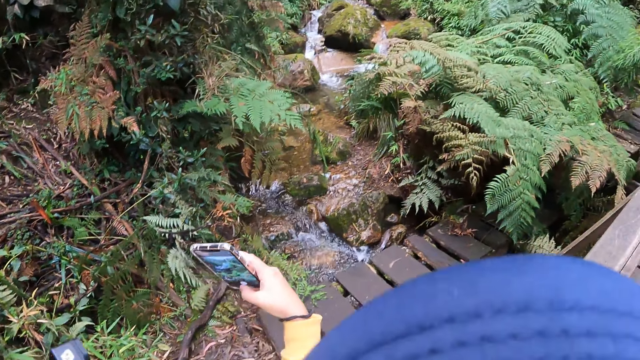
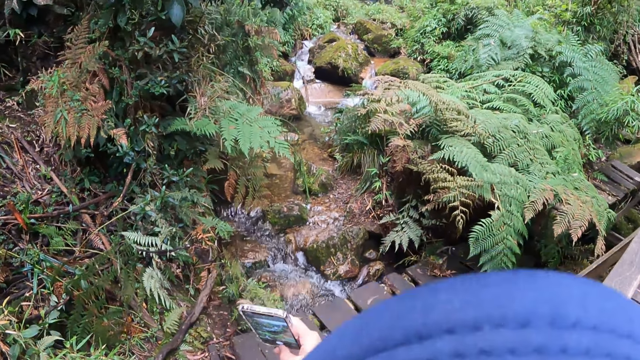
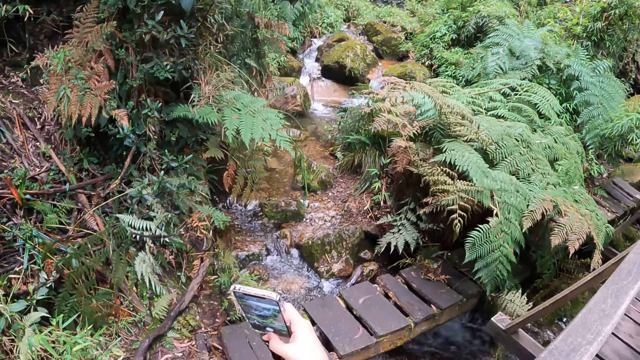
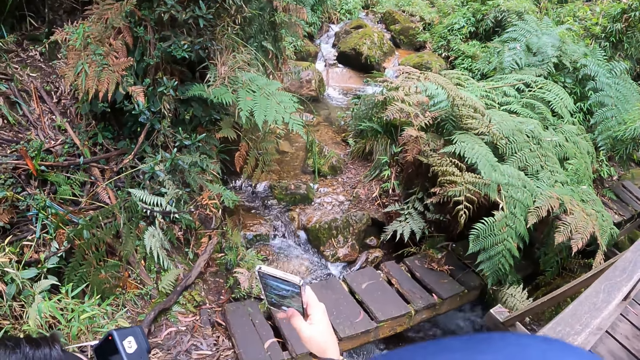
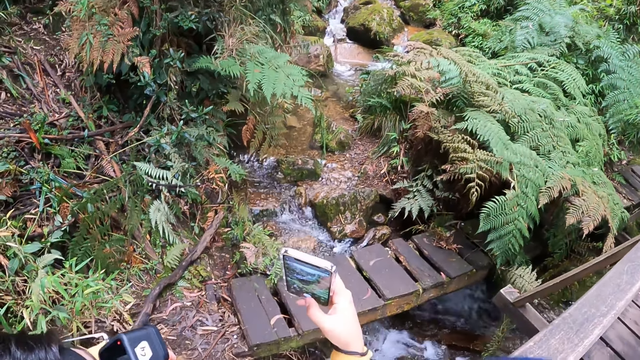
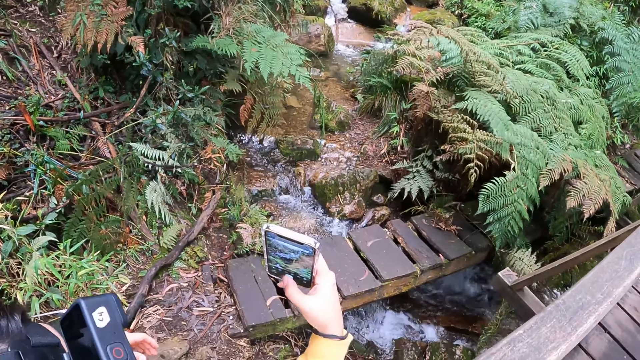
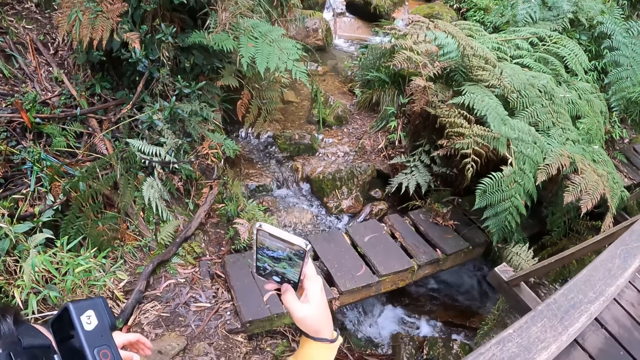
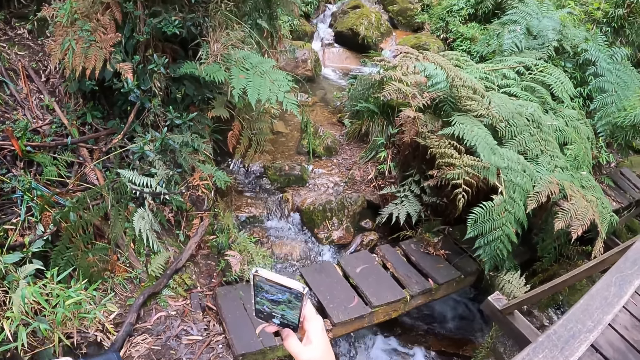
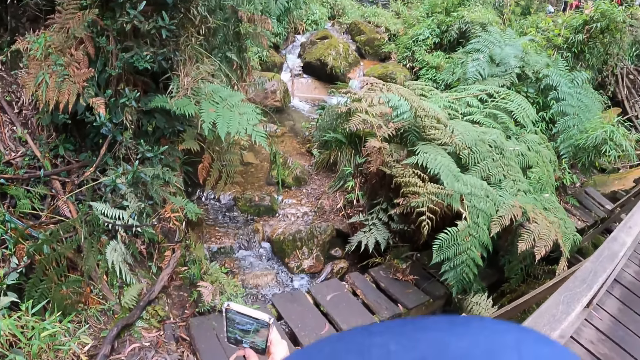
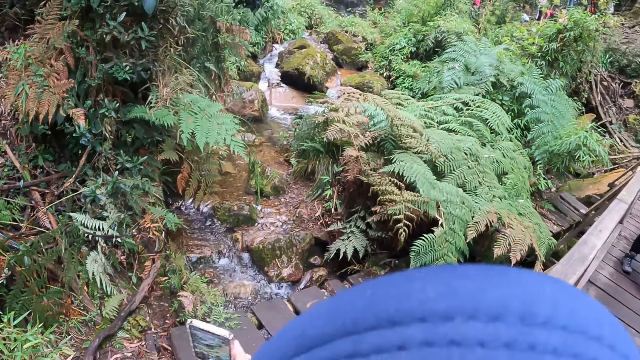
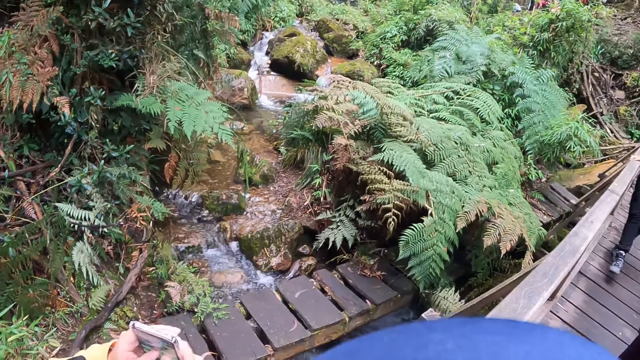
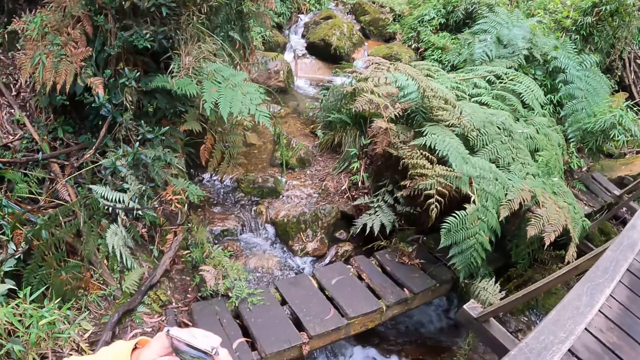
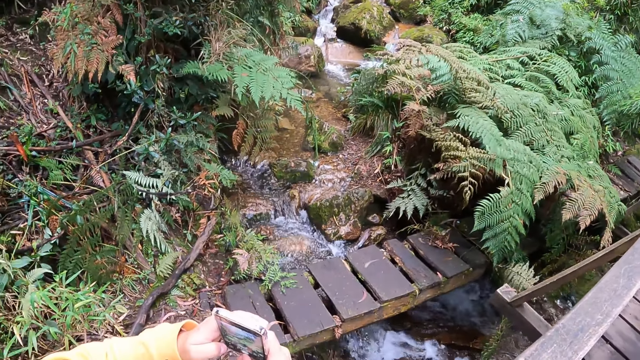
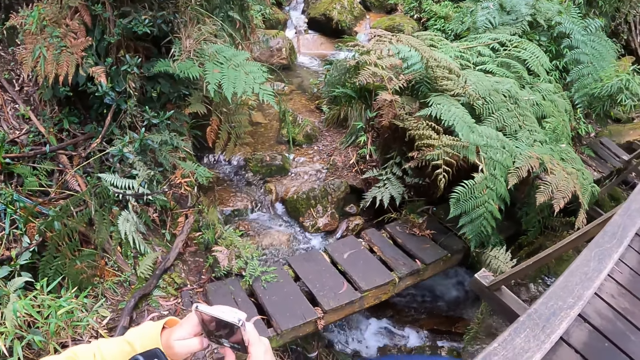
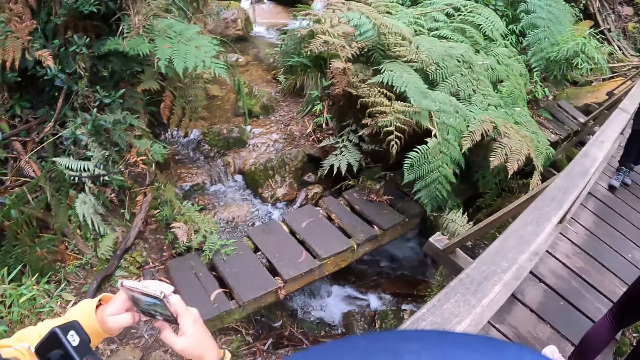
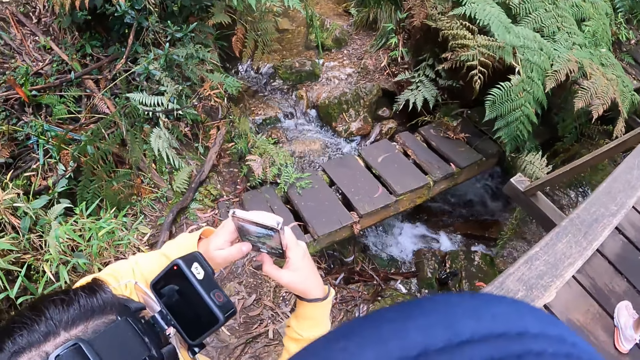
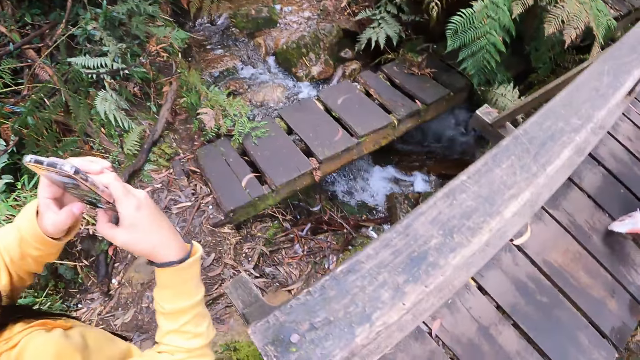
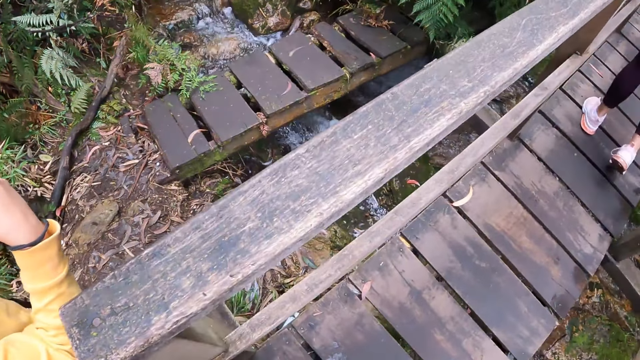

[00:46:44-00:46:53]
The woman takes a picture with the phone in her right hand and takes a picture of the waterfall.

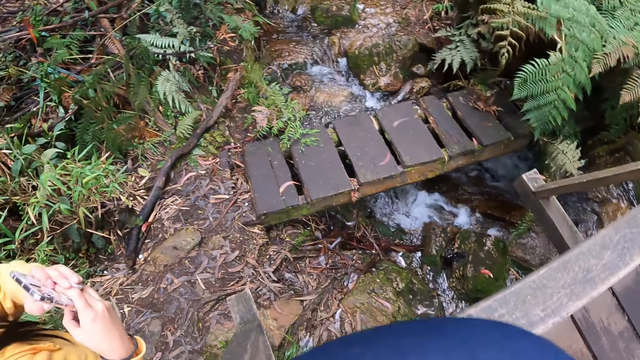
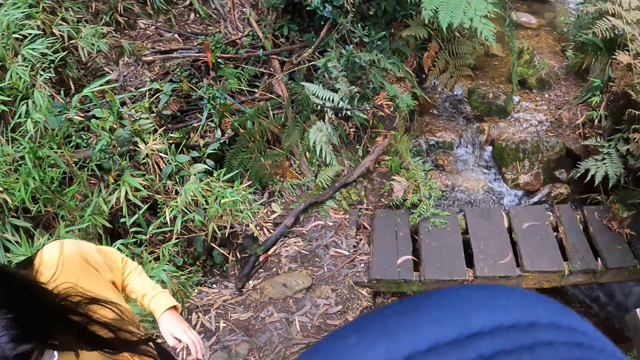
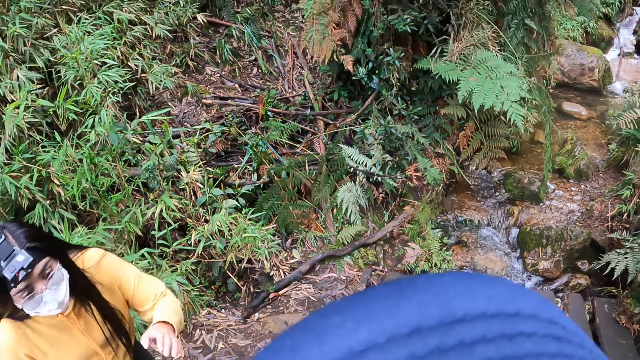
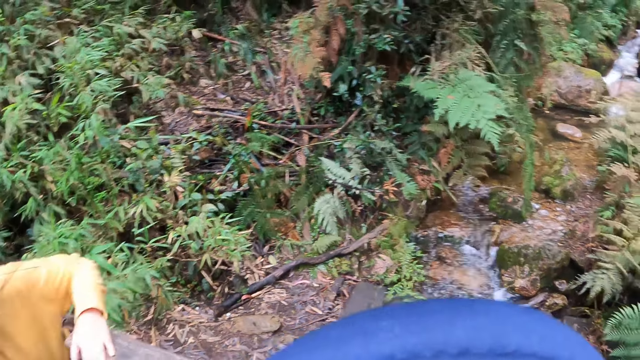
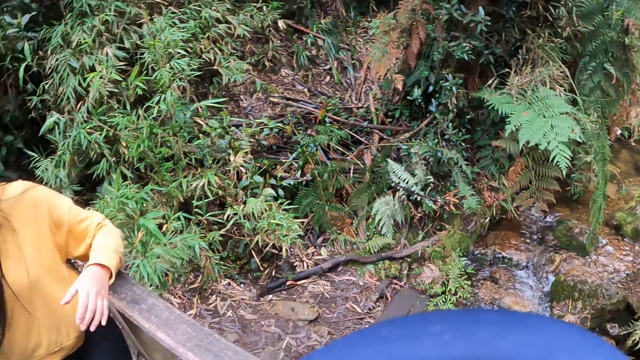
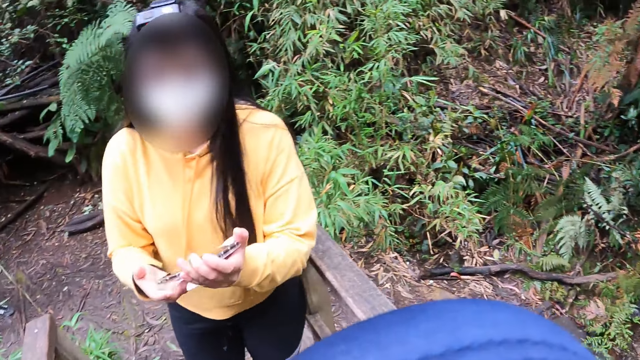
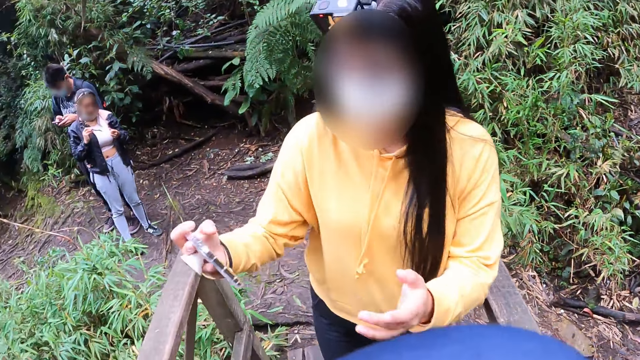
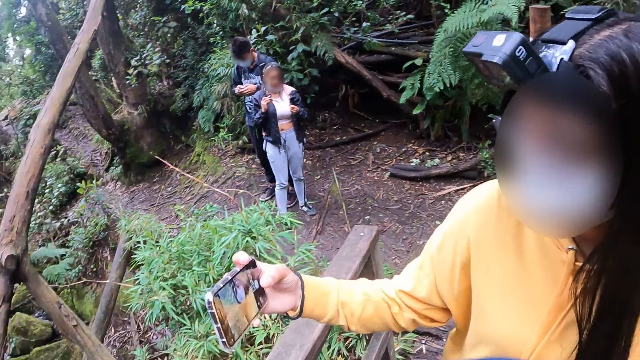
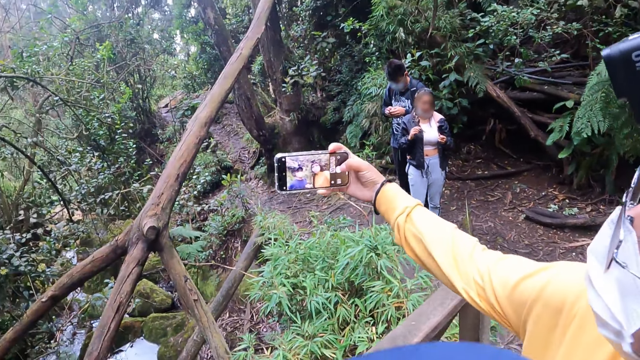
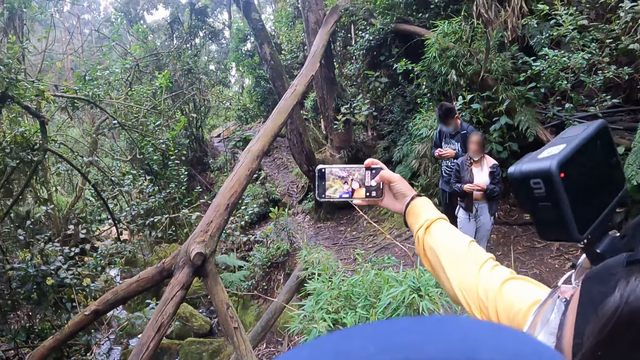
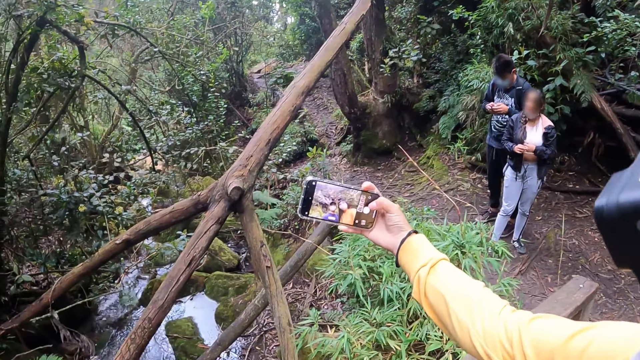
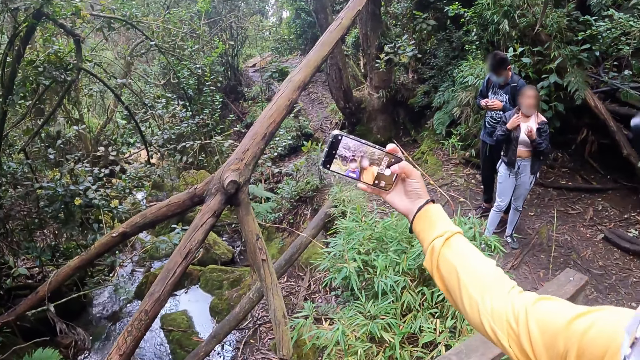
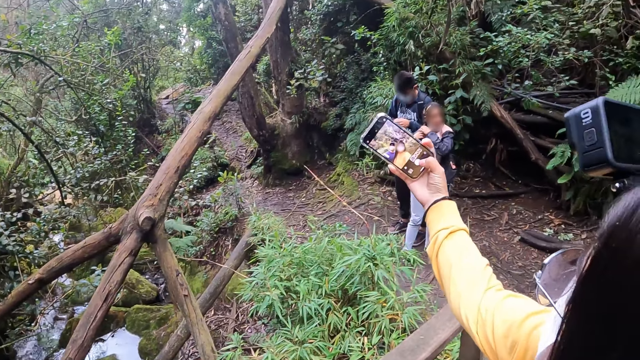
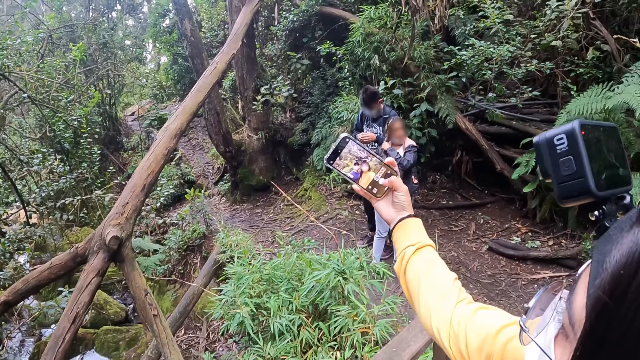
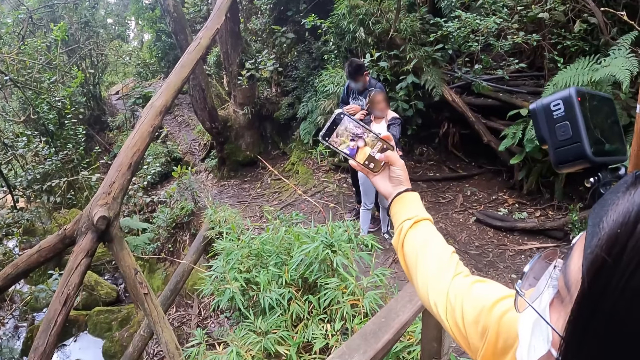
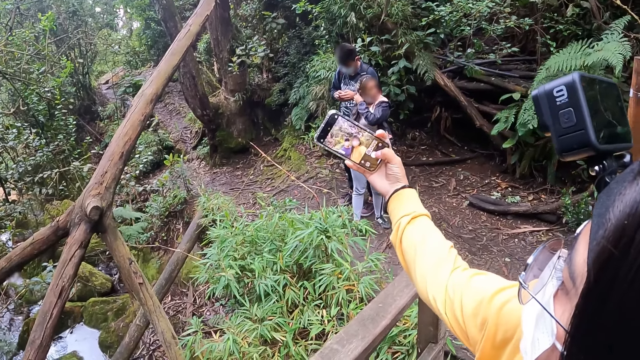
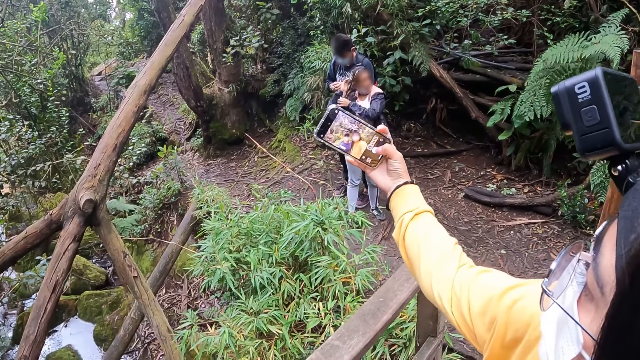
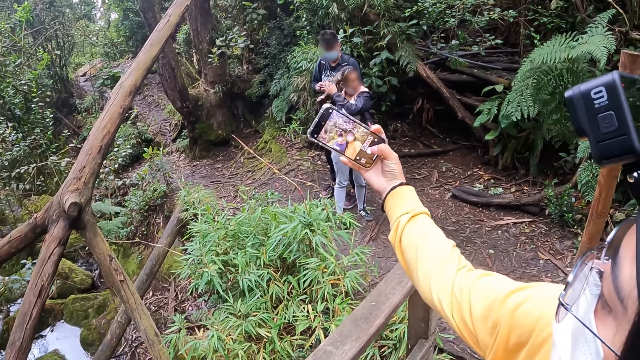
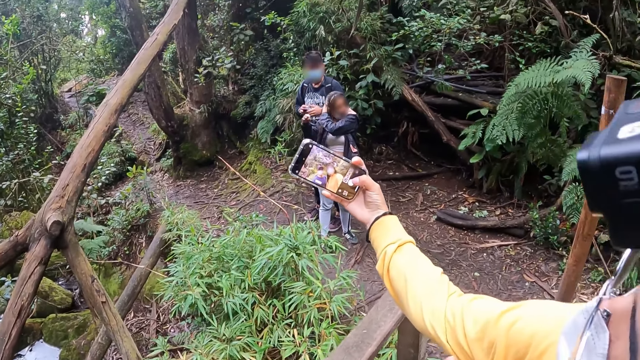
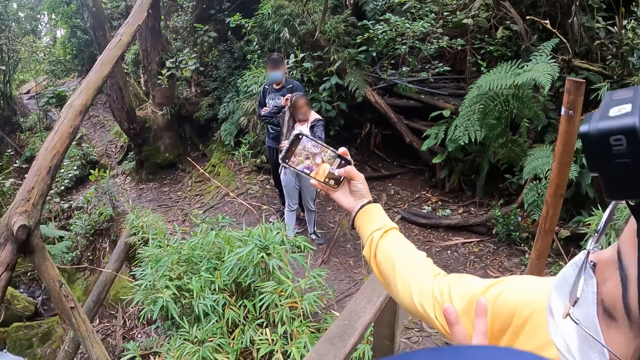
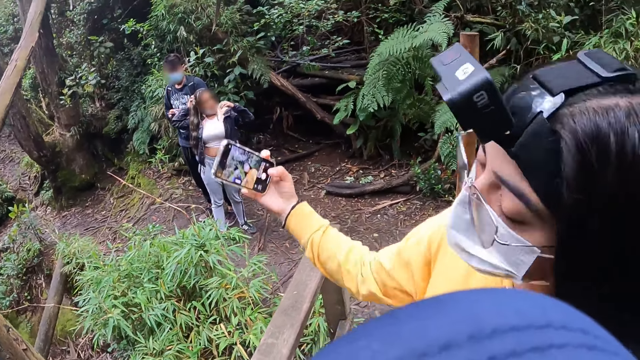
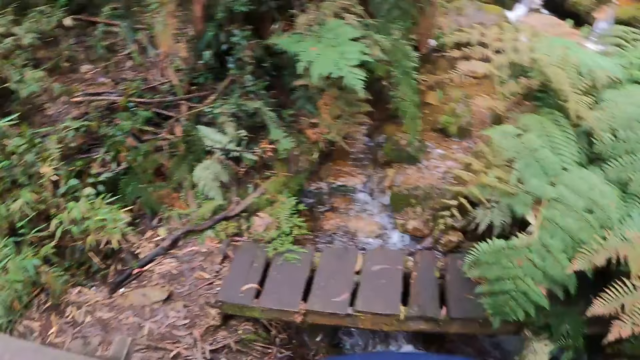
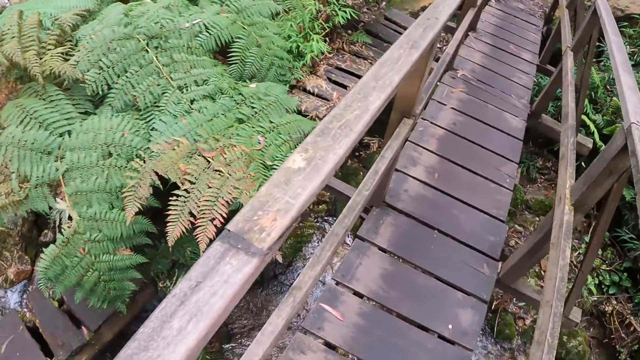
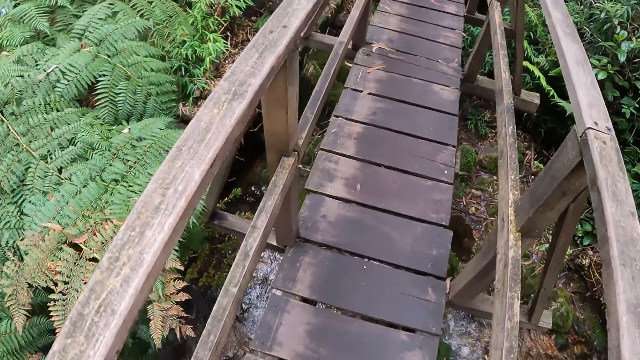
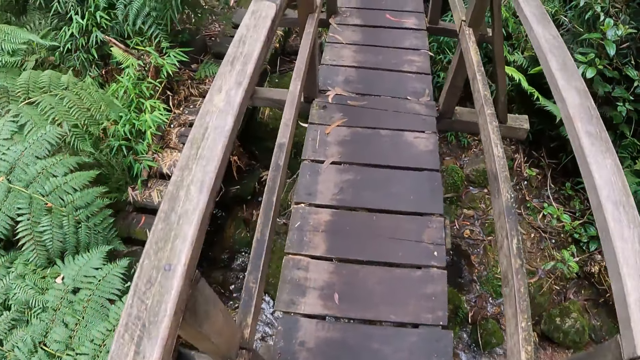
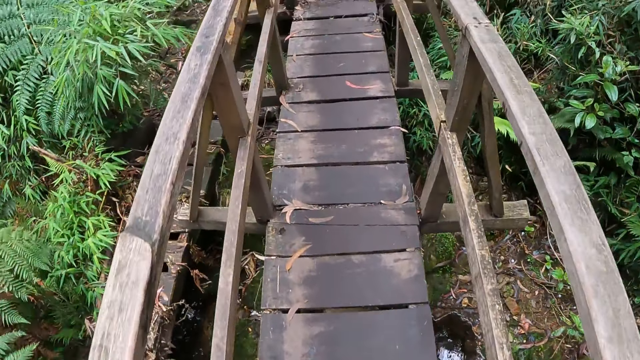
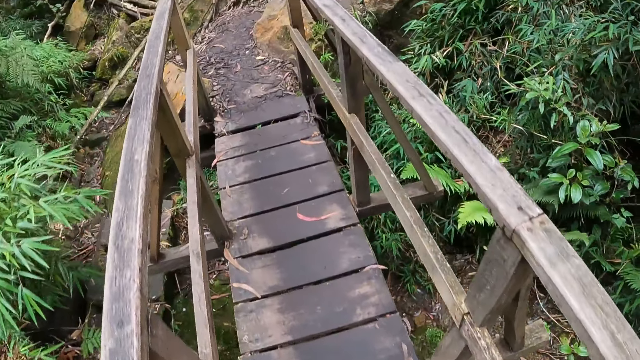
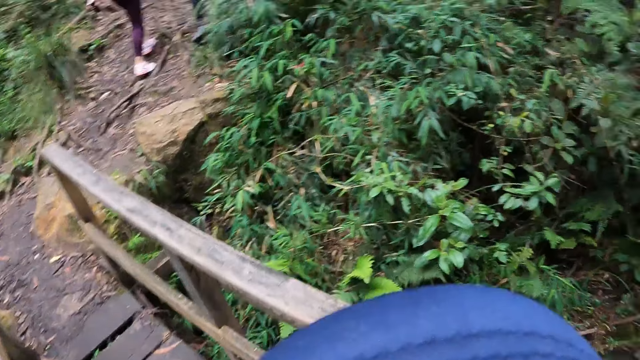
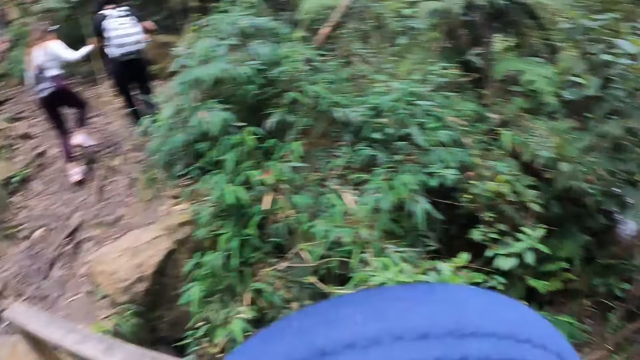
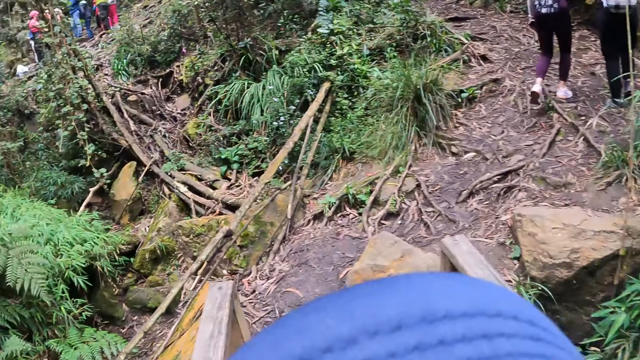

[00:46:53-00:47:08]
The camera wearer walks through a wooden bridge with the woman. The woman climbs the wooden bridge. The camera wearer interacts with the woman. The woman takes a picture with the camera wearer on her phone in her right hand. The camera wearer walks through the bridge with the woman.
